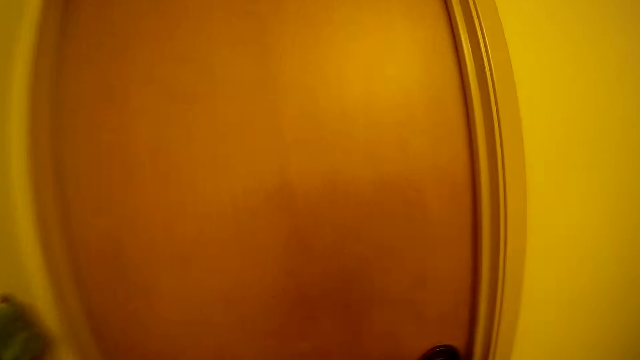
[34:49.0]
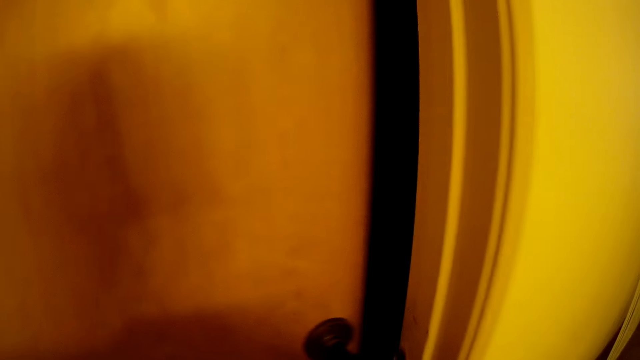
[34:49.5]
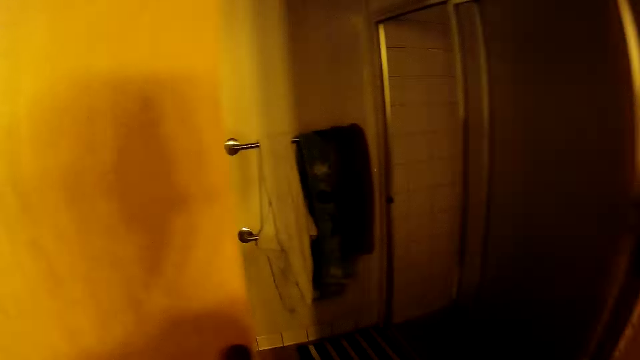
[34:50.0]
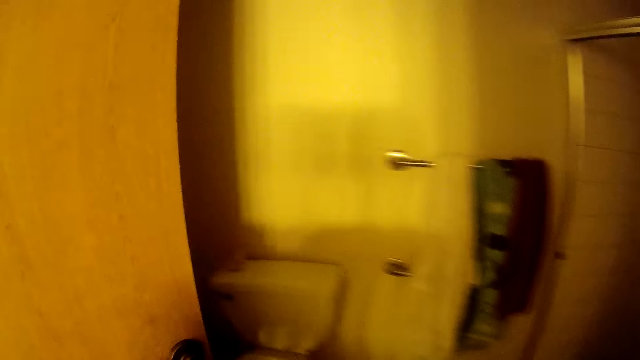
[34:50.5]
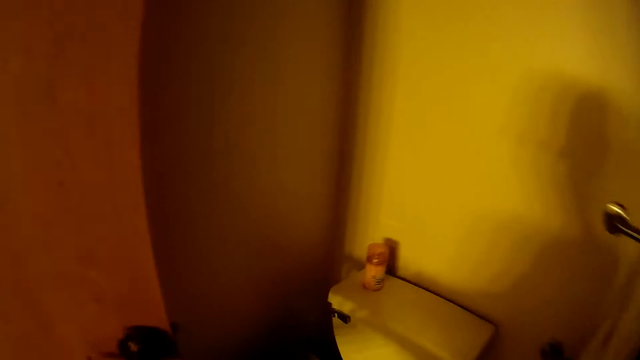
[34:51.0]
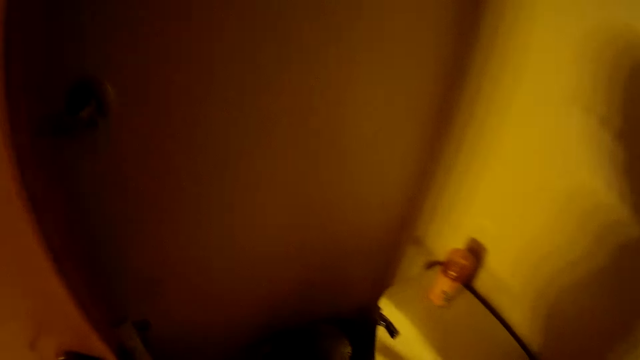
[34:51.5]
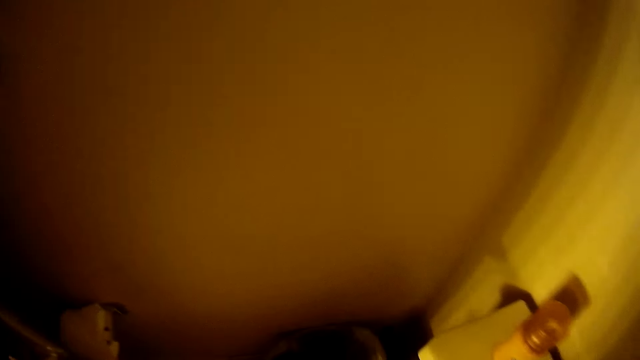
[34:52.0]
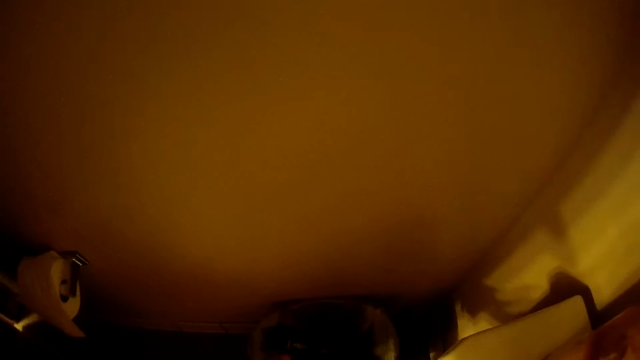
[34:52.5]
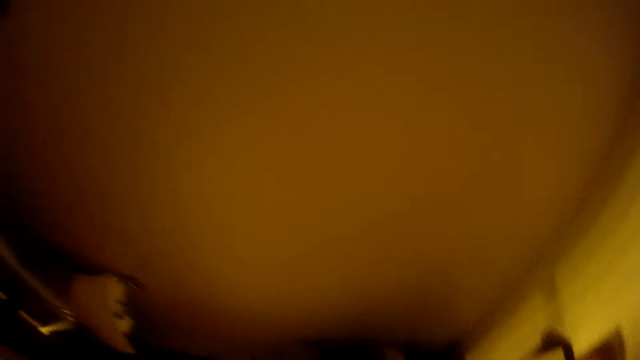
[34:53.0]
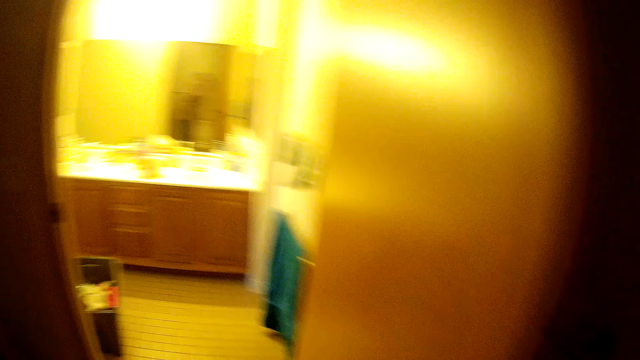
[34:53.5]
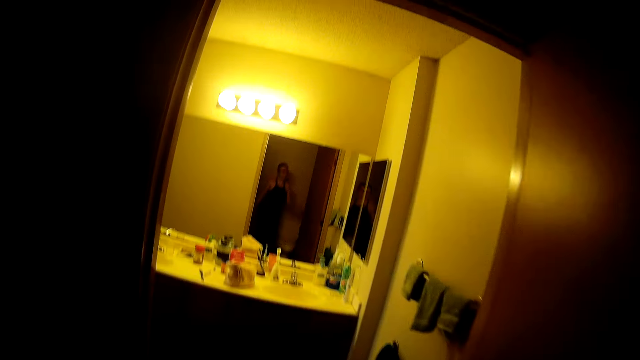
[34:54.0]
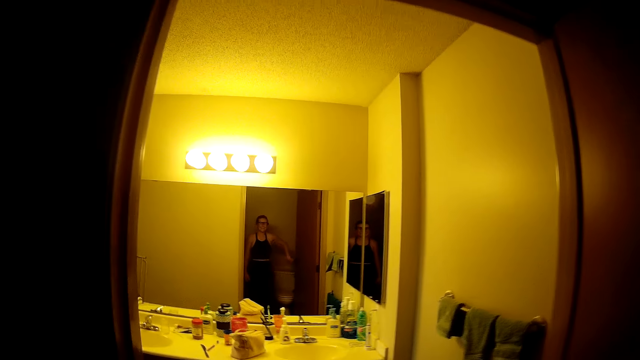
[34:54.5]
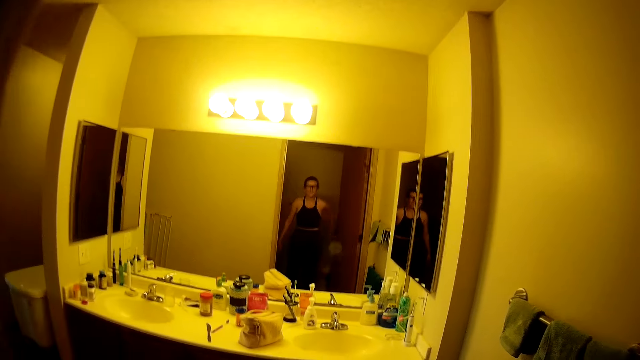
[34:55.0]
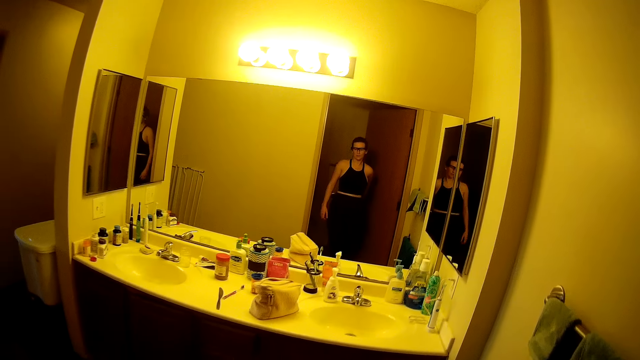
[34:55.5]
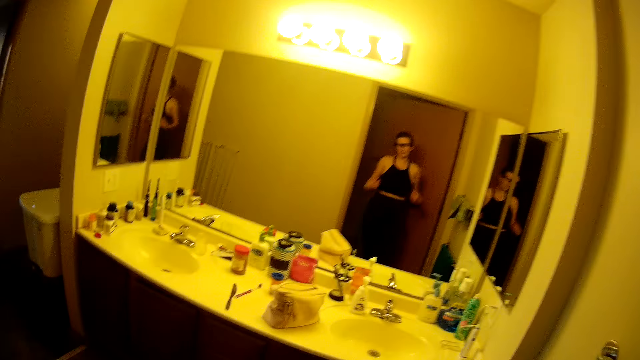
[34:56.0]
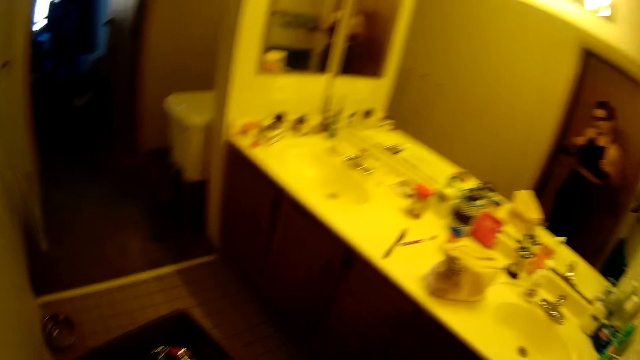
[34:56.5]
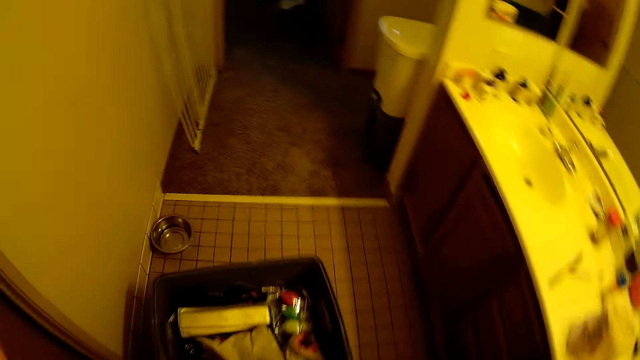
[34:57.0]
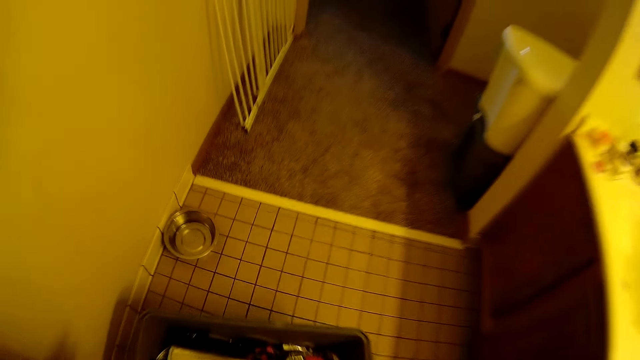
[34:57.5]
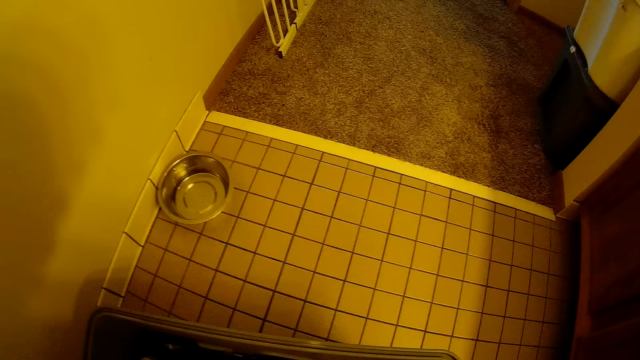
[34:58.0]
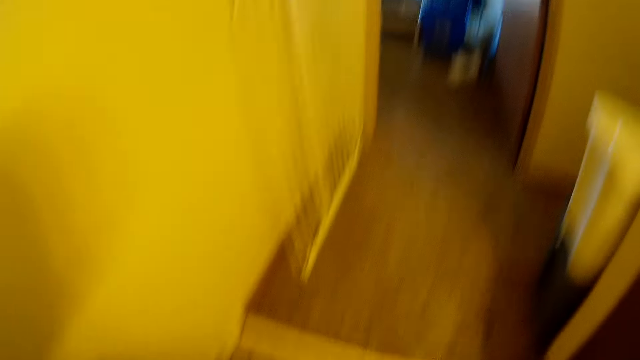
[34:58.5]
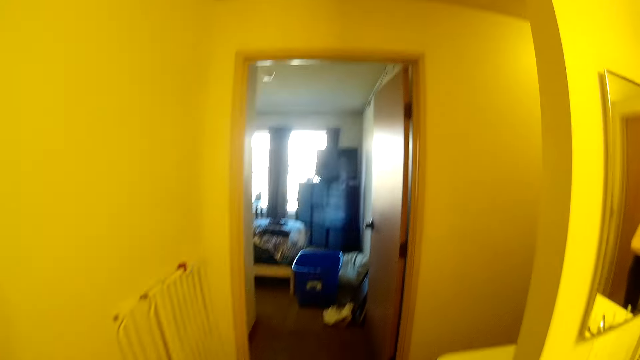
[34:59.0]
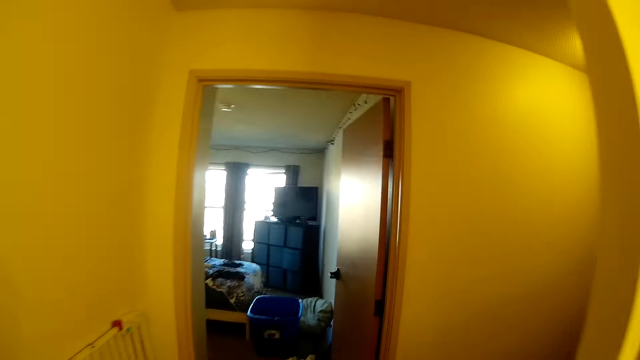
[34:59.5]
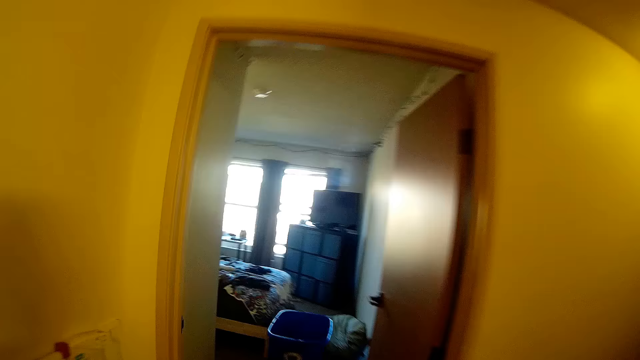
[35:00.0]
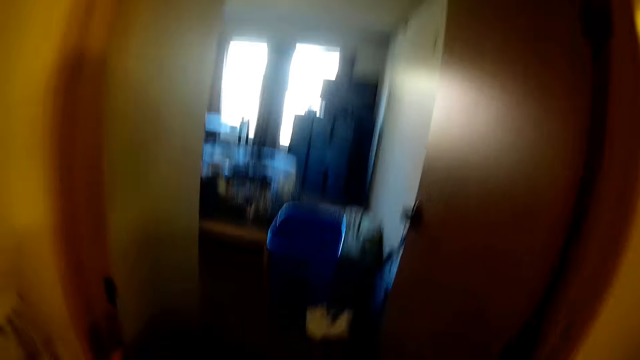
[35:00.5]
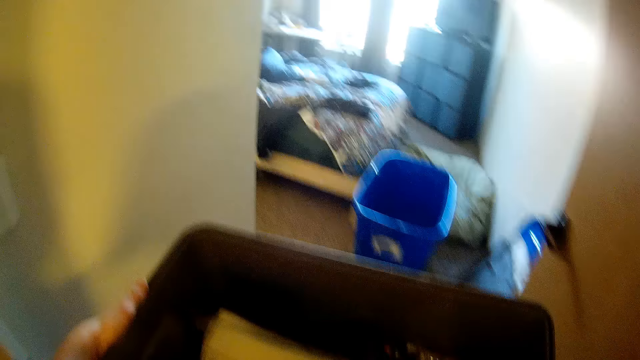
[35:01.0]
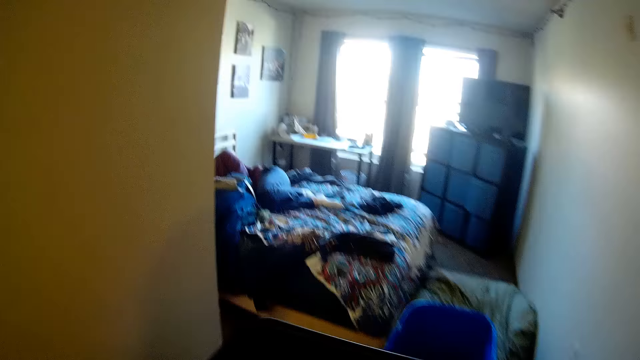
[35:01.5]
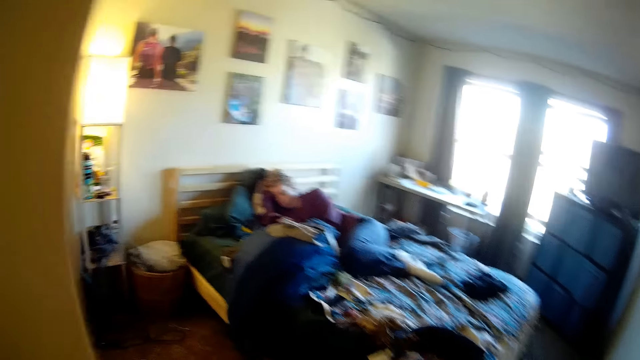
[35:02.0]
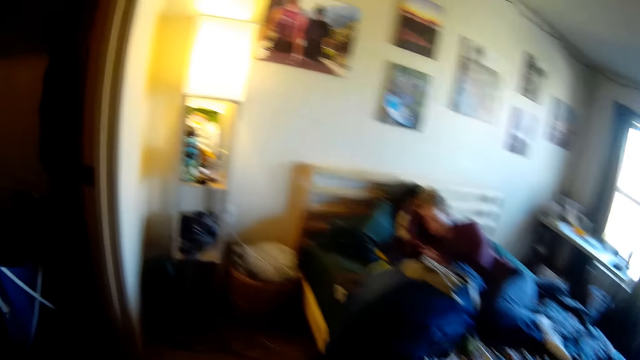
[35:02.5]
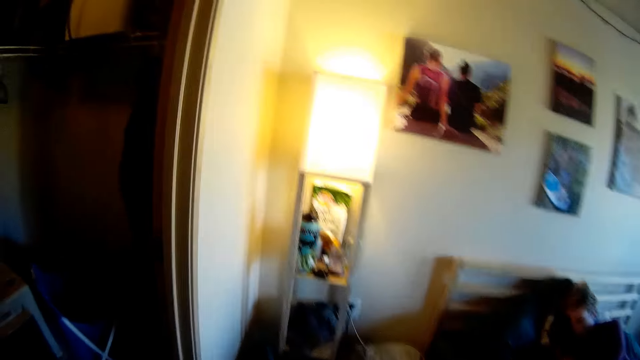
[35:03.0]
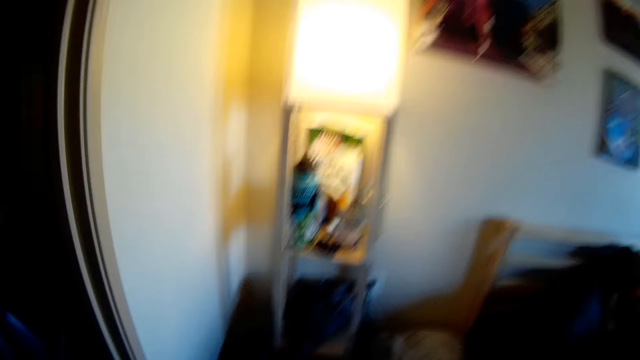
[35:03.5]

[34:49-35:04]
The camera wearer opens the door. They step forward. They look around. They throw the box in the bin. They walk around the house. They pick a packing bucket. They walk to the bedroom. A man appears.

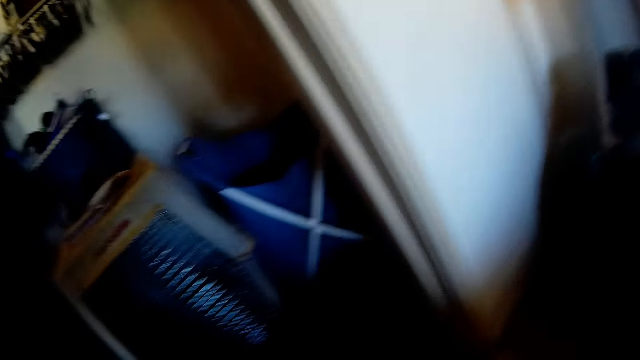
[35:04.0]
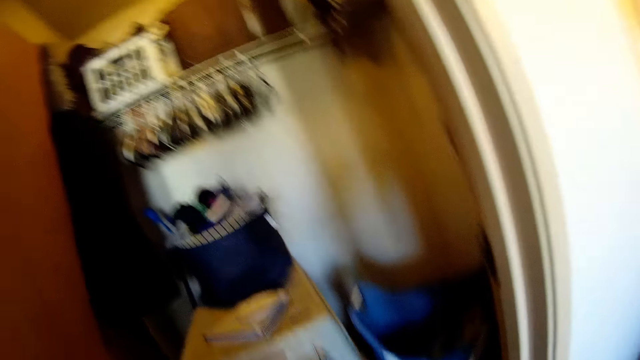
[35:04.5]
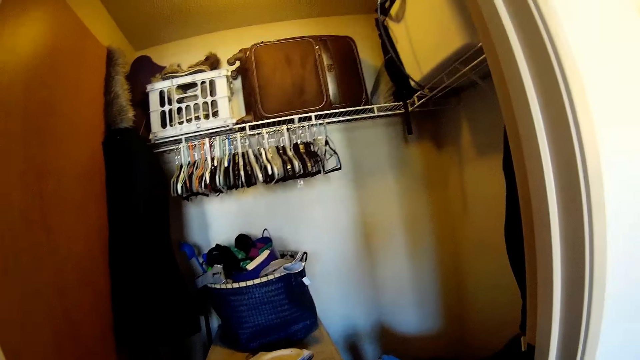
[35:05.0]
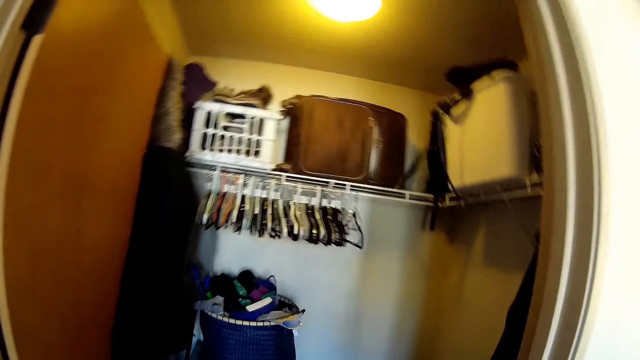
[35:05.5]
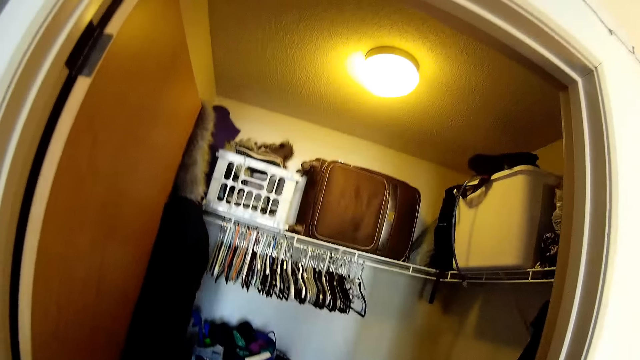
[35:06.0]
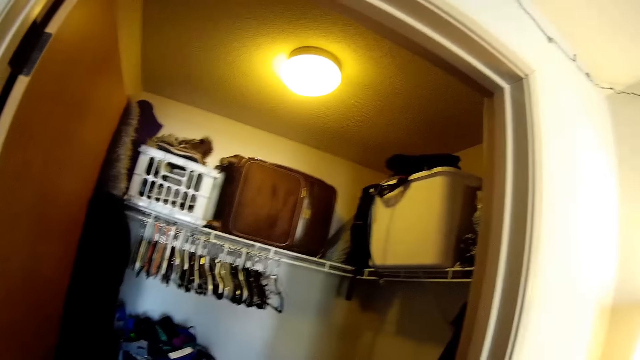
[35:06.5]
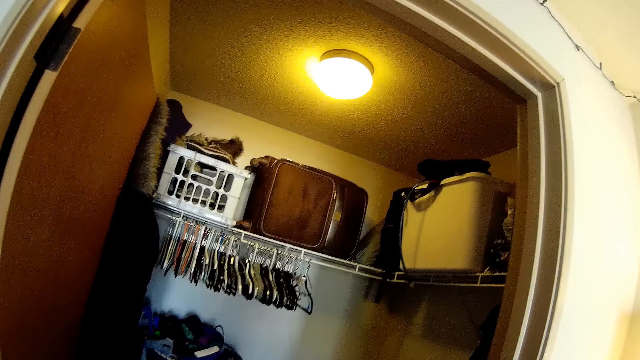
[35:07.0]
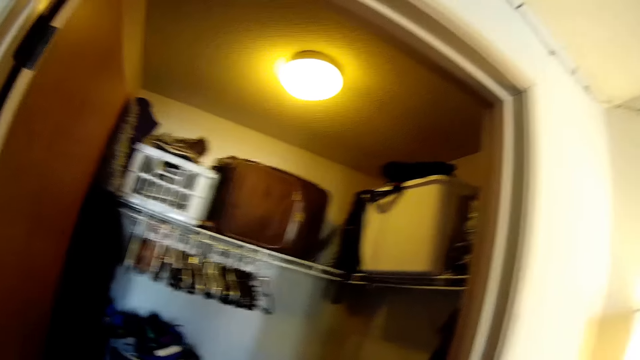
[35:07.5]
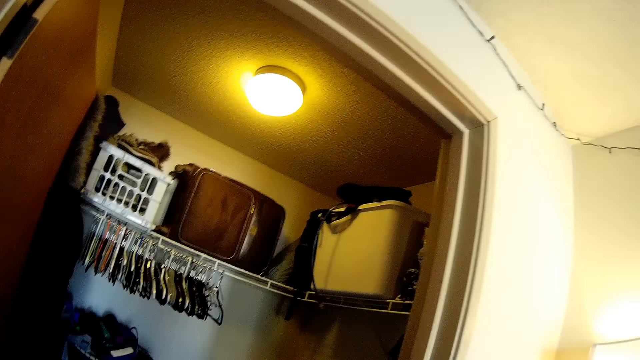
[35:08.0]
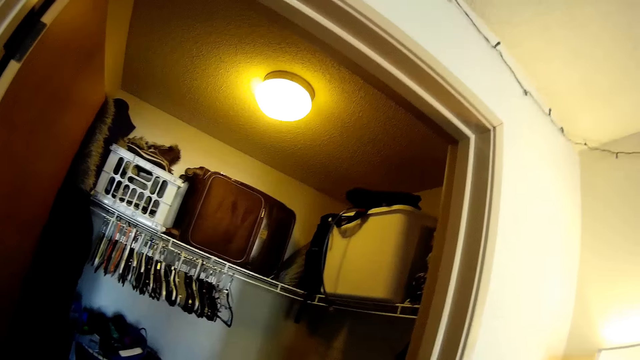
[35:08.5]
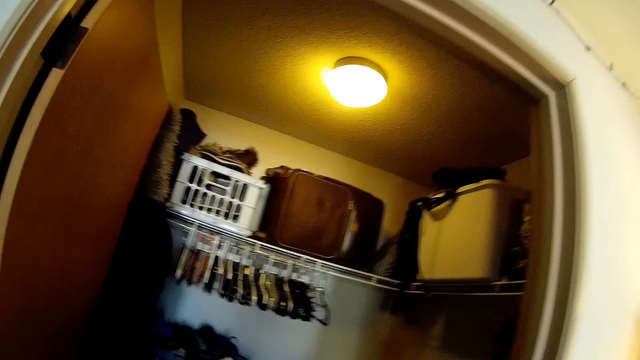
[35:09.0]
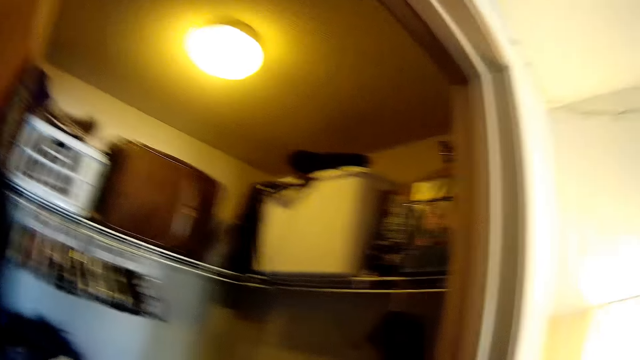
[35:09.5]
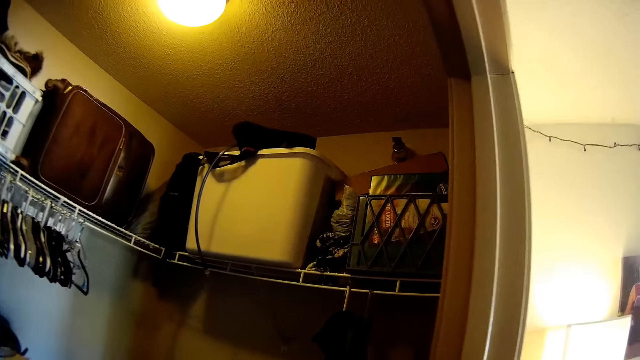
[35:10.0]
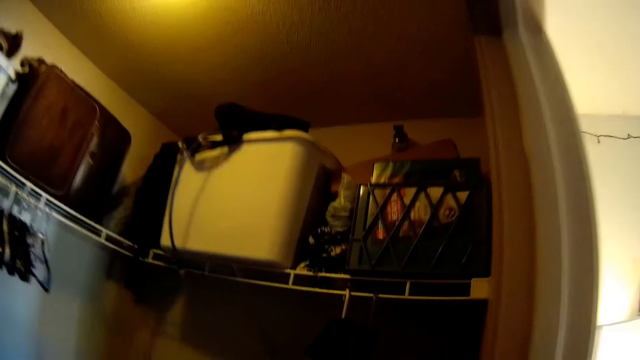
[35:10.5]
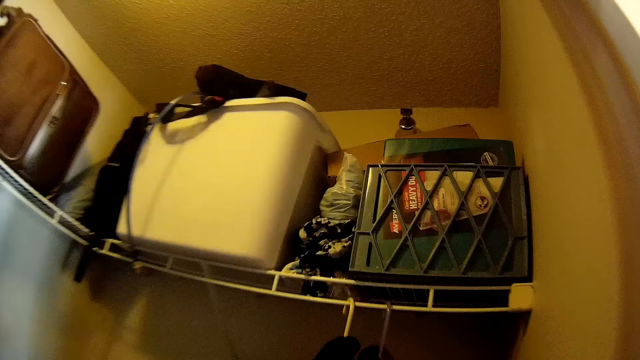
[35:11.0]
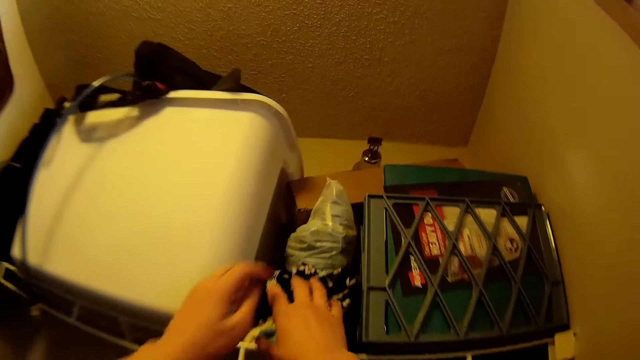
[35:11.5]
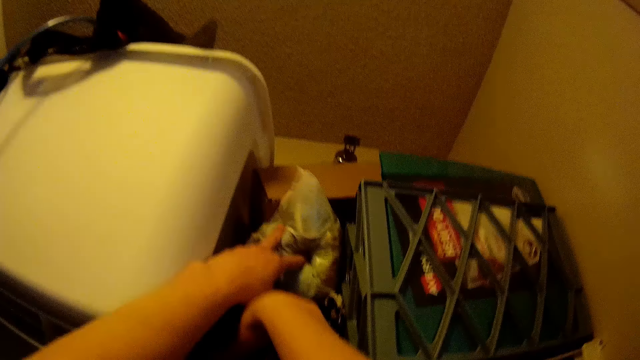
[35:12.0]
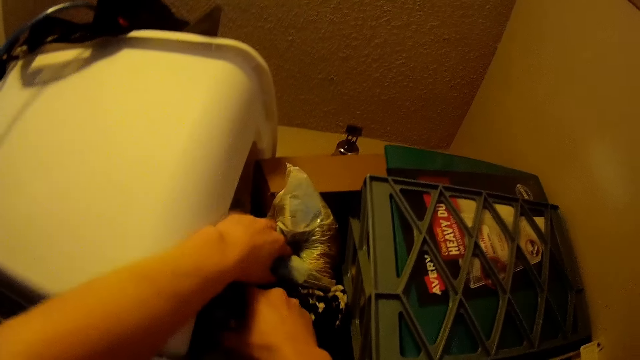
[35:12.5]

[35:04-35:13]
The camera wearer puts the container down on the floor. They look around. They stare inside the wardrobe. They pick the clothes from the wardrobe.
